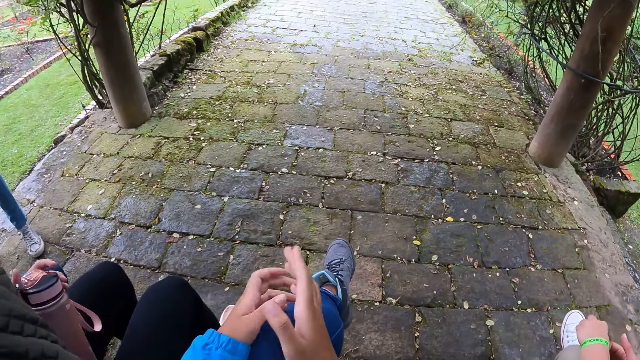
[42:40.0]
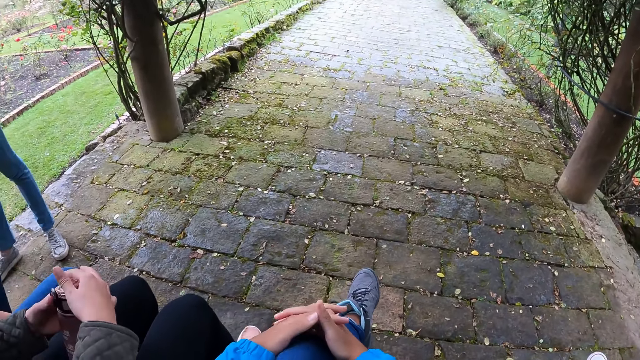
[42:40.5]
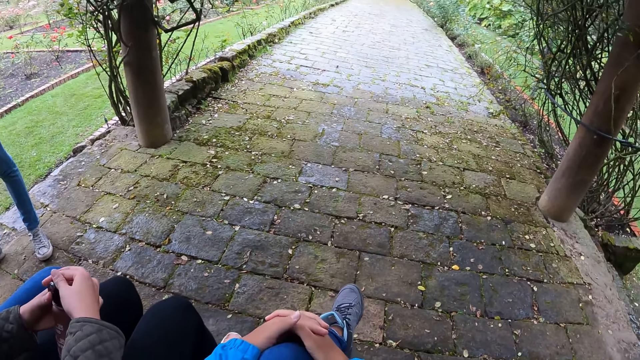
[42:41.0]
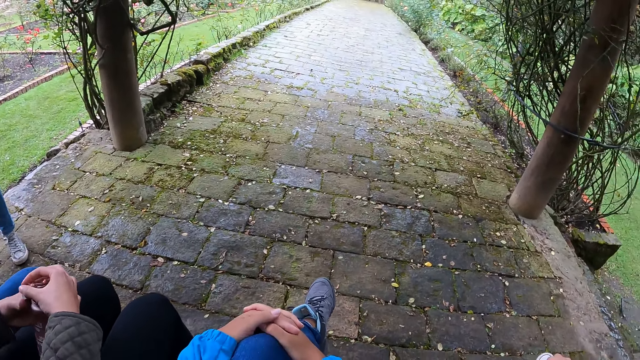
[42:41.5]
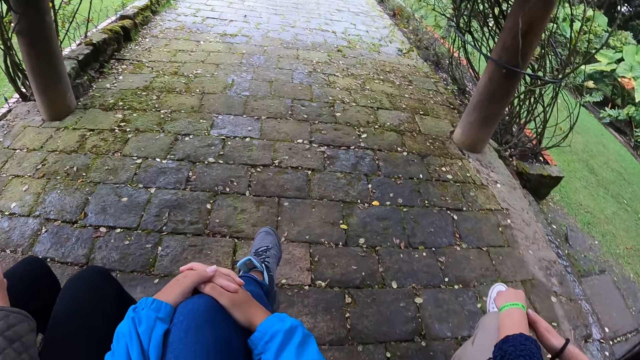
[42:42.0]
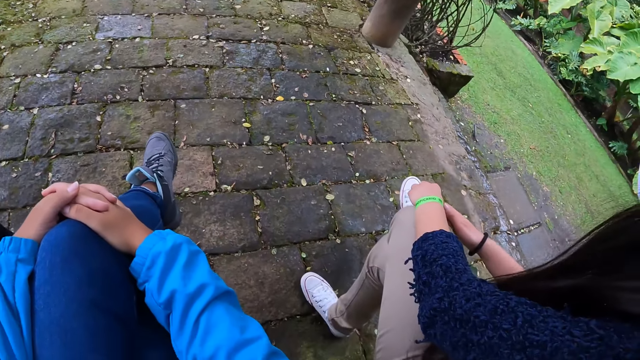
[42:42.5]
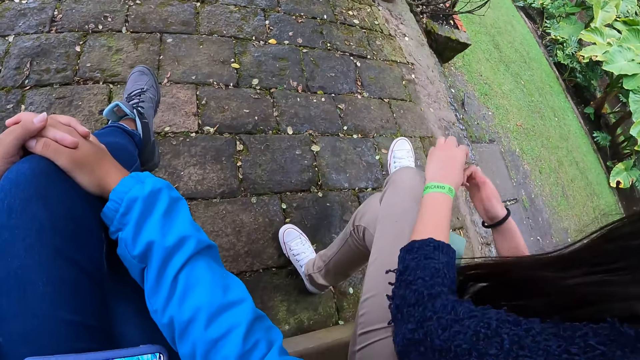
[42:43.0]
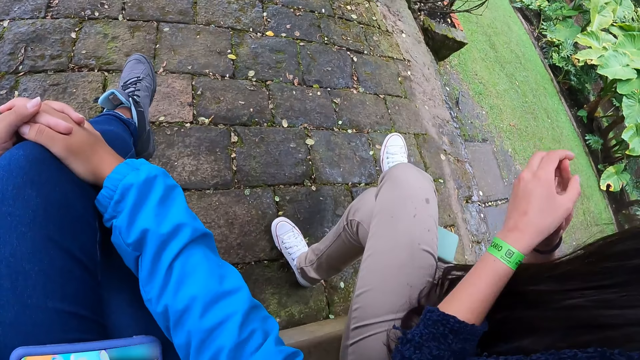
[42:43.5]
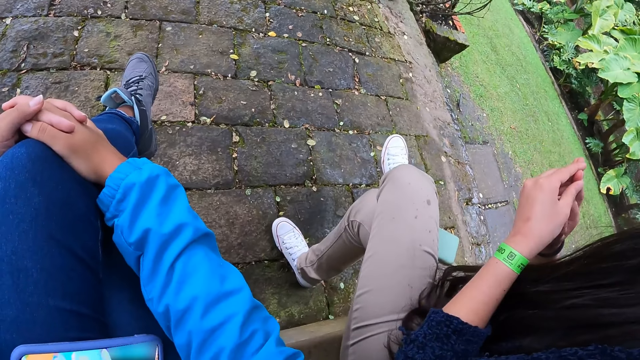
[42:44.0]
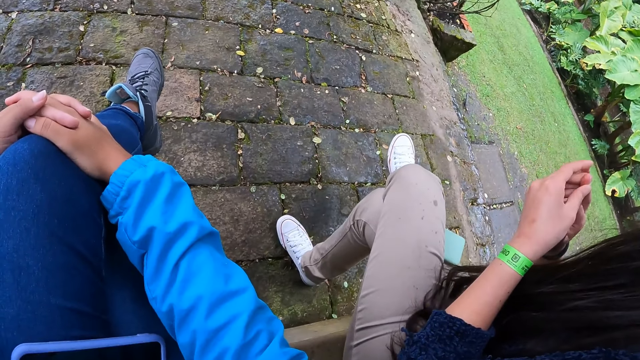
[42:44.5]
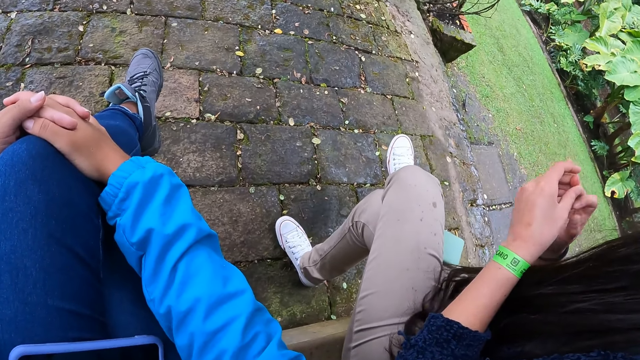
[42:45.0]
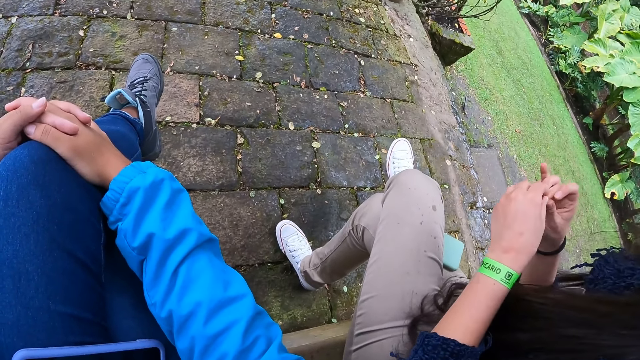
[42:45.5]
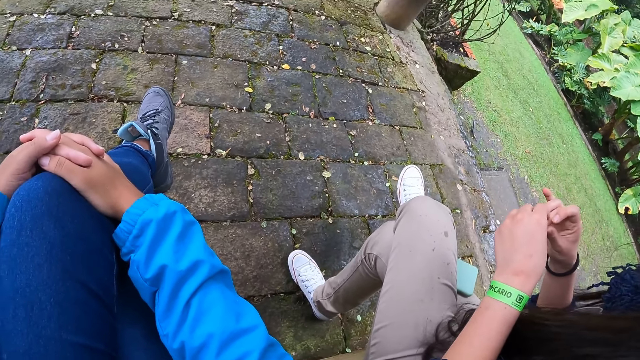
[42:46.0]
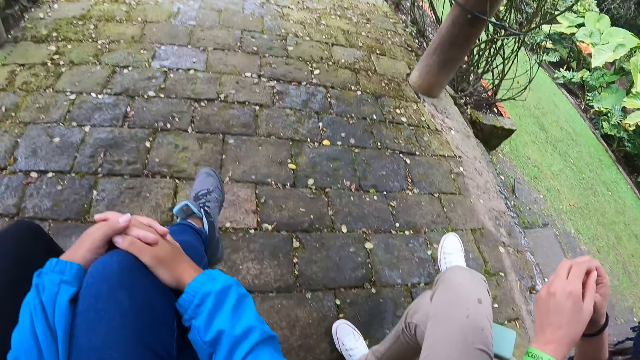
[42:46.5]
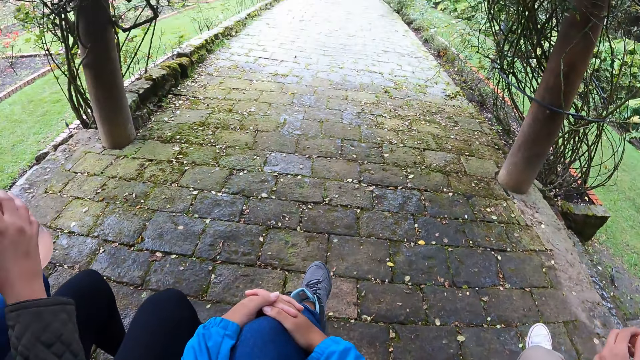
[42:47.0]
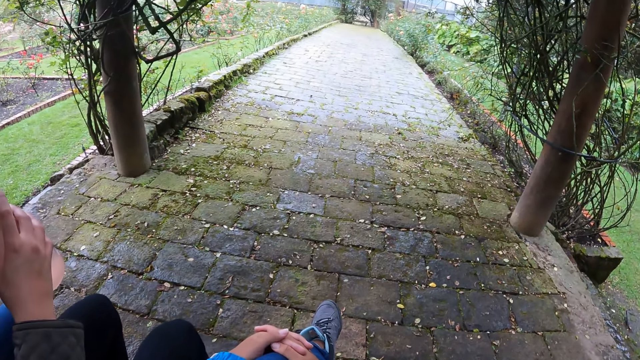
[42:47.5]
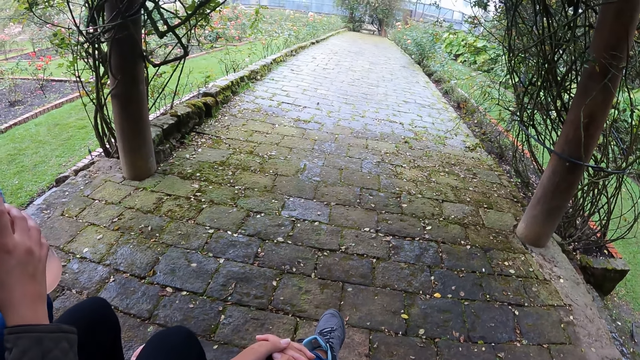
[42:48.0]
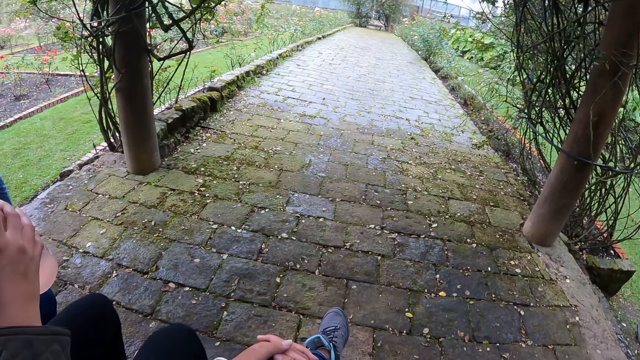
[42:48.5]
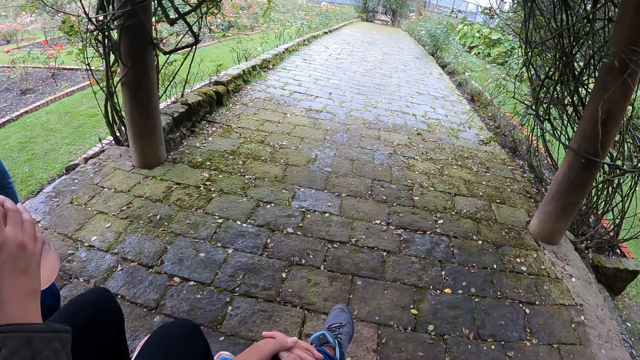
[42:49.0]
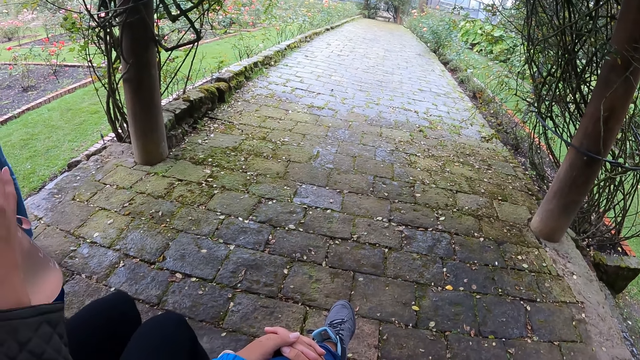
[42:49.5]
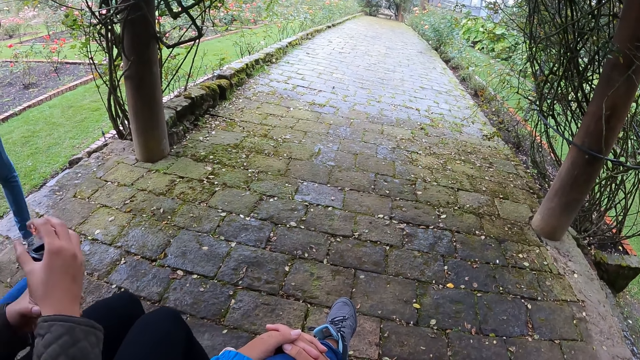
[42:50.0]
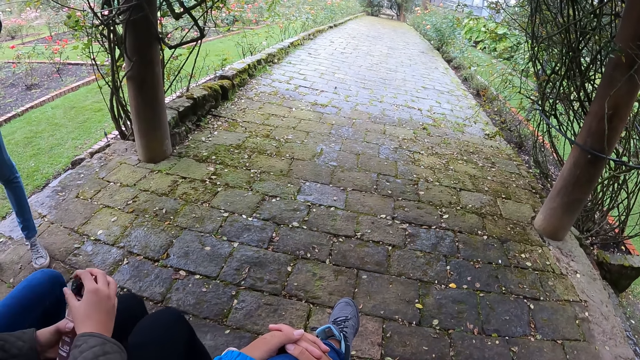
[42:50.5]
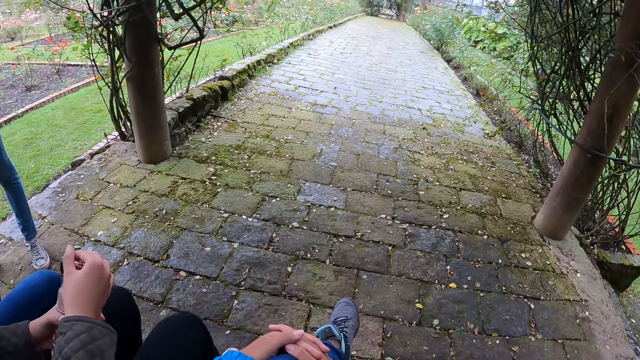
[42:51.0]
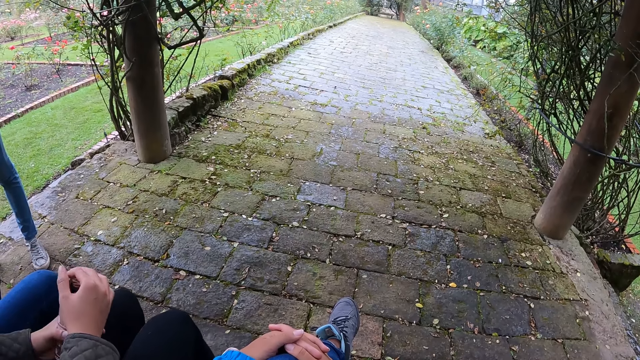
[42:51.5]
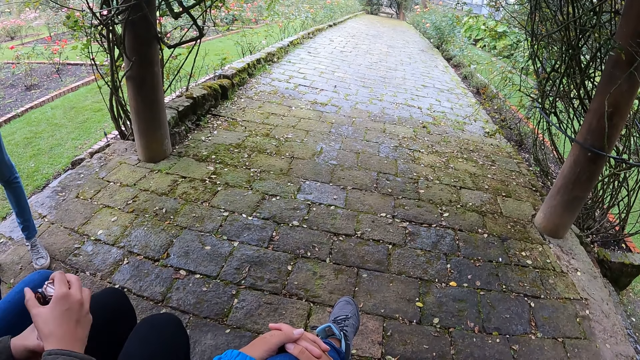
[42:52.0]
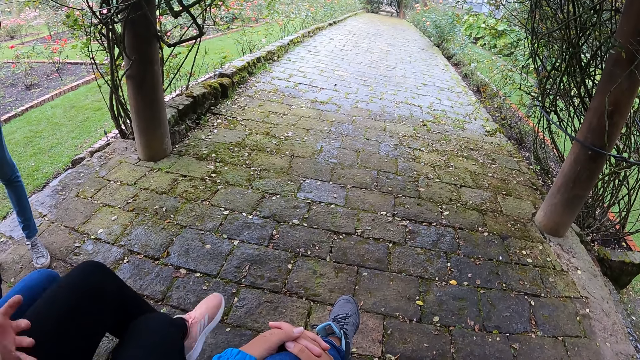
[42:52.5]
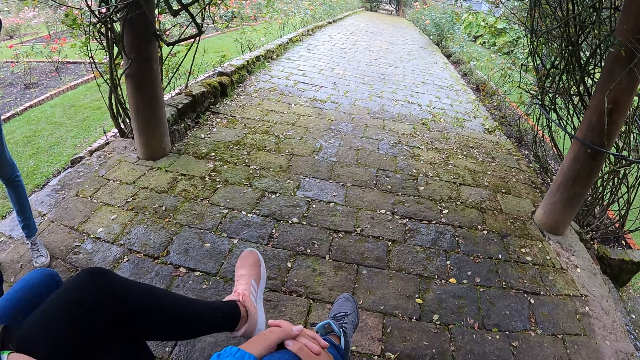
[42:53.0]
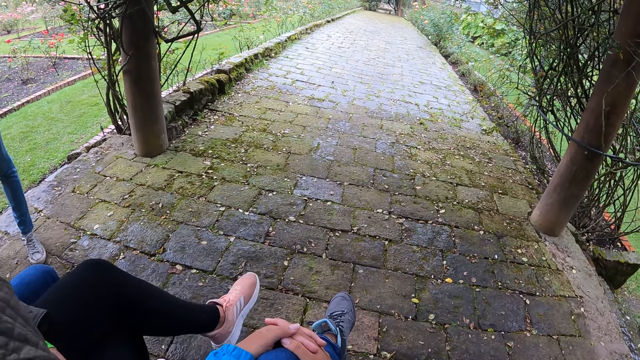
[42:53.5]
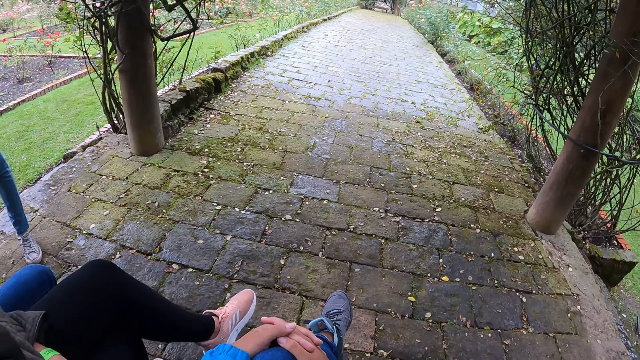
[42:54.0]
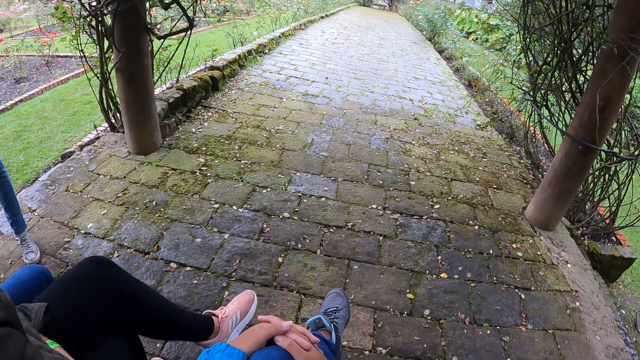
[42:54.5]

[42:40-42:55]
A woman opens the water bottle in her left hand with her right hand. Another woman touches both hands together. The first woman drinks from the water bottle in both hands. The camera wearer sits on the bench in the garden. The first woman closes the water bottle with her right hand and crosses her left leg over her right leg.

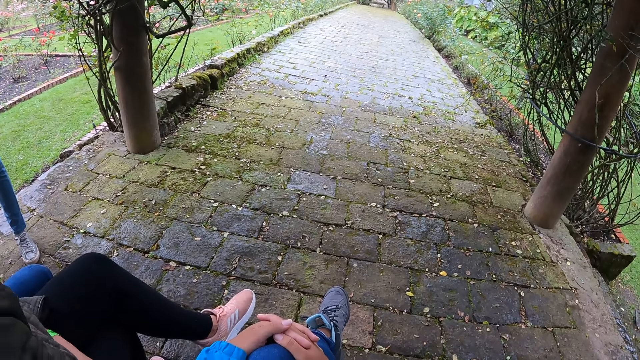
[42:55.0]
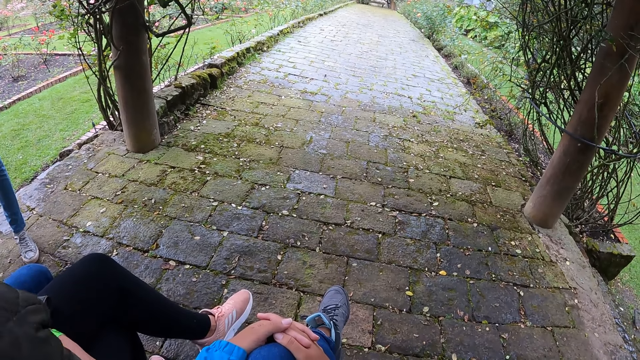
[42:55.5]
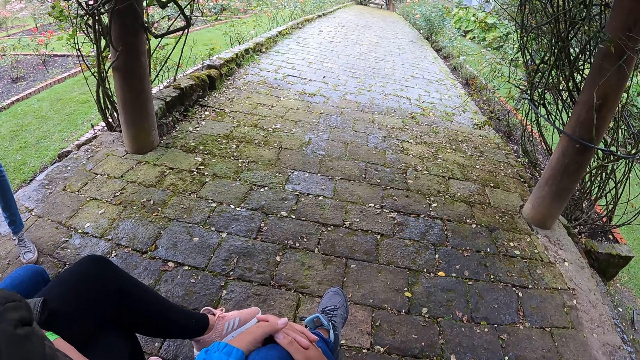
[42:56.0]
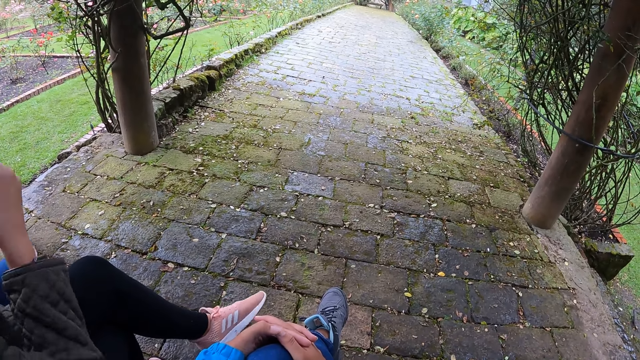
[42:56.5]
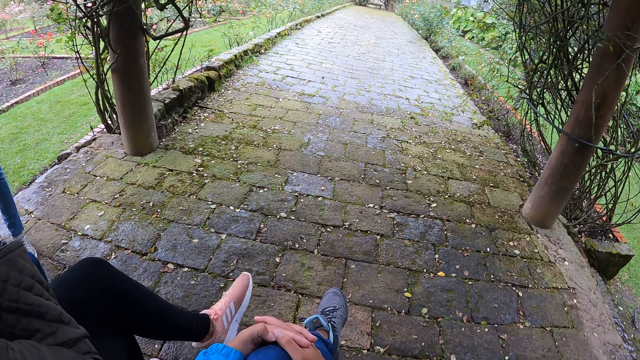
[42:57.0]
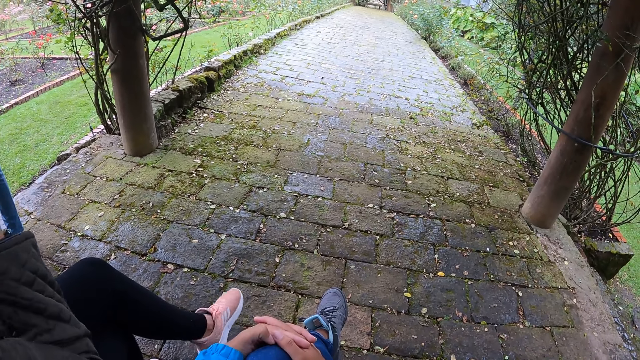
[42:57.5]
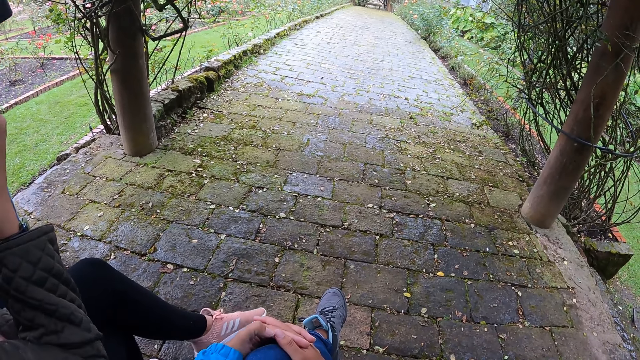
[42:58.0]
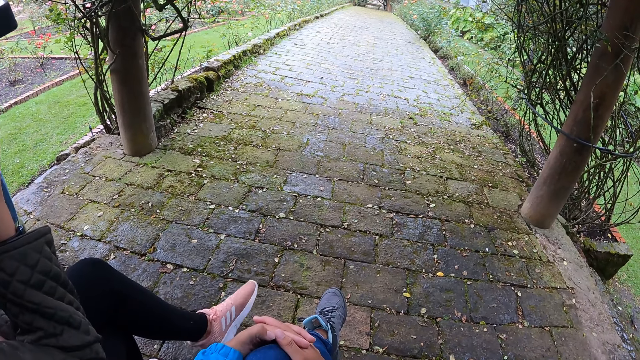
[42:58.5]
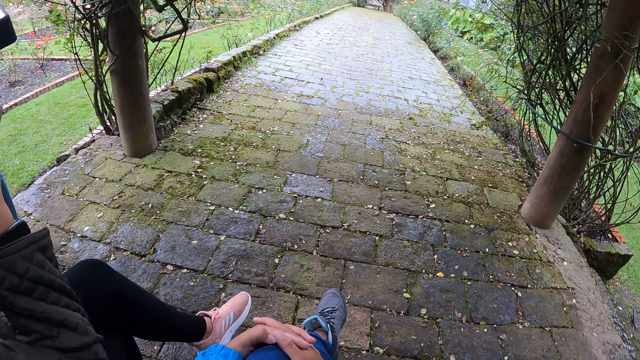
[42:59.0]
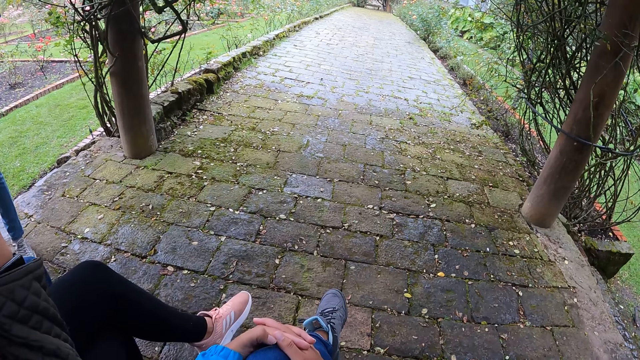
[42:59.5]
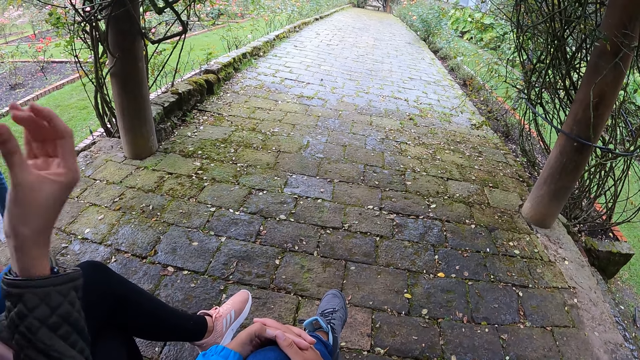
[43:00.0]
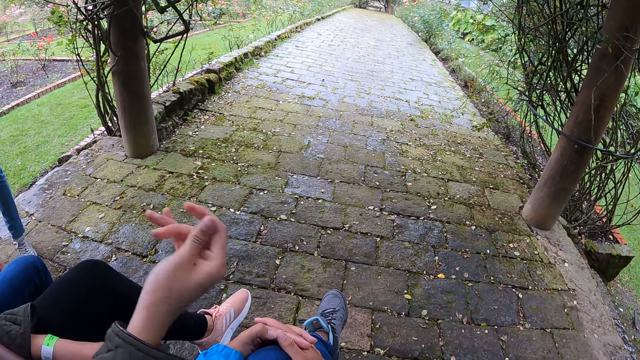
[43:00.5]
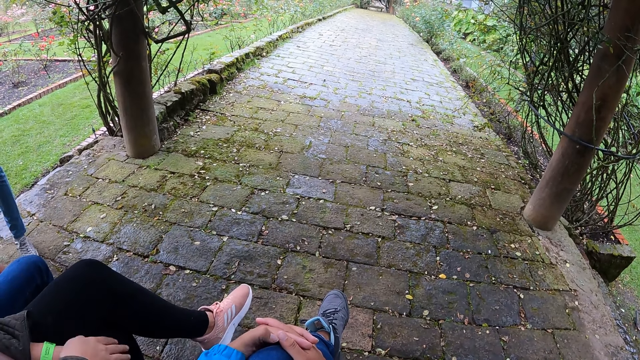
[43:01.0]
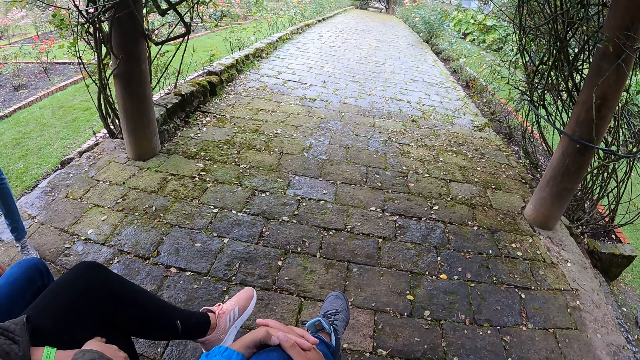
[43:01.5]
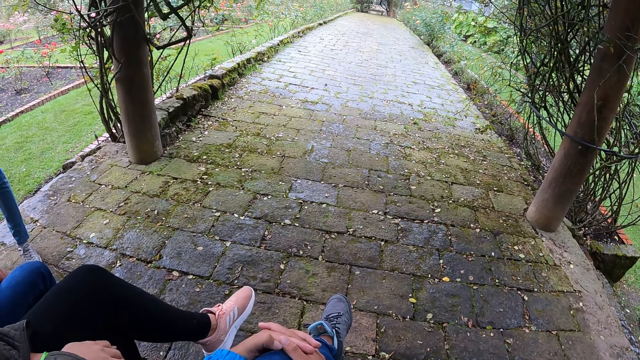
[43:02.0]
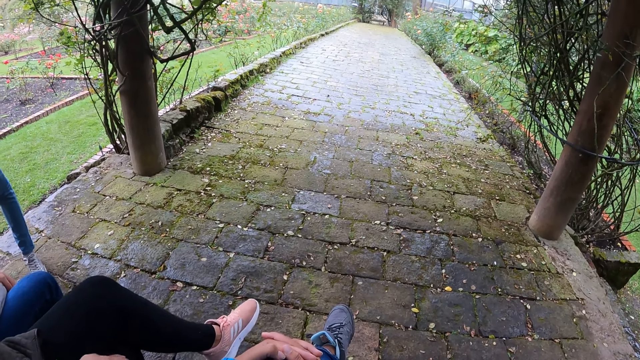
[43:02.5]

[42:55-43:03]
The woman touches her face with her right hand.
